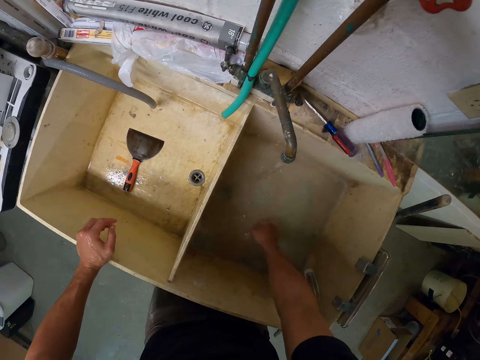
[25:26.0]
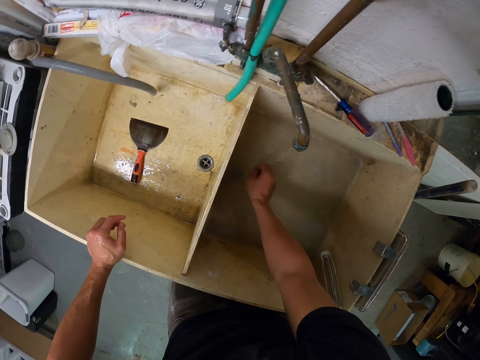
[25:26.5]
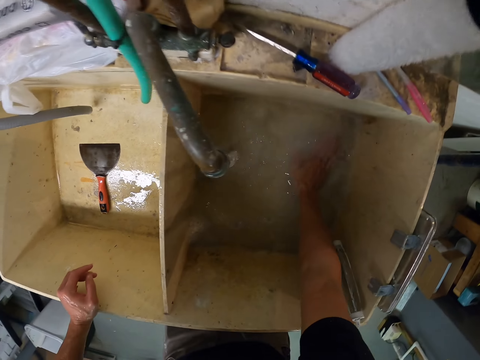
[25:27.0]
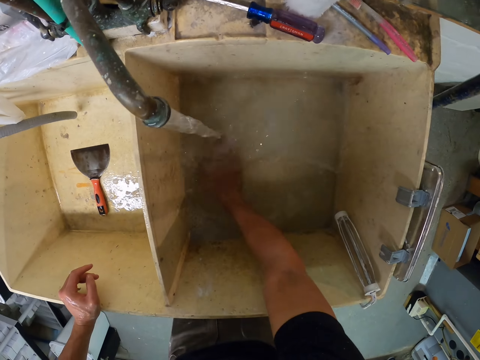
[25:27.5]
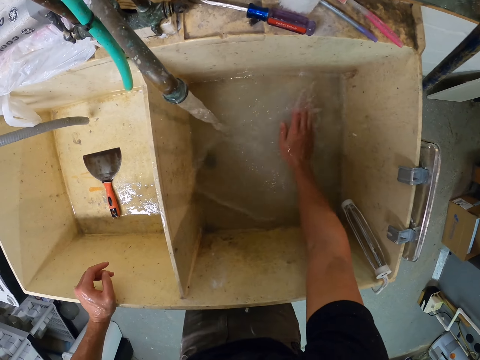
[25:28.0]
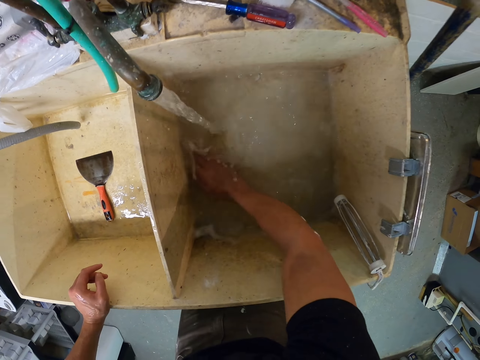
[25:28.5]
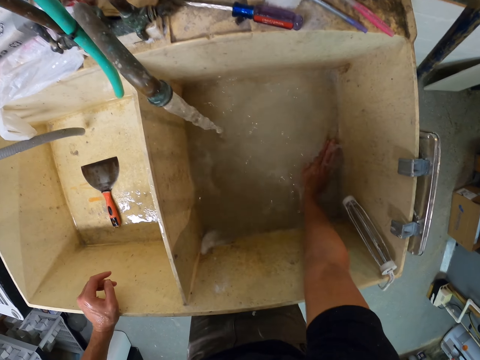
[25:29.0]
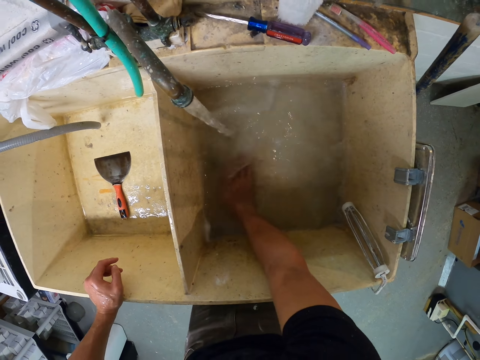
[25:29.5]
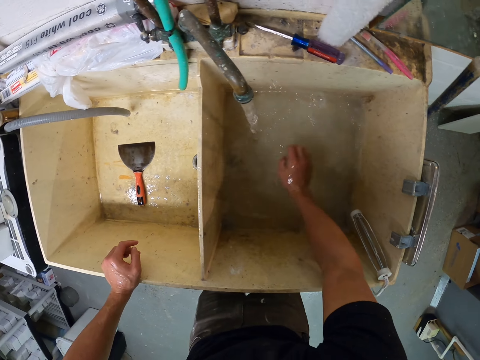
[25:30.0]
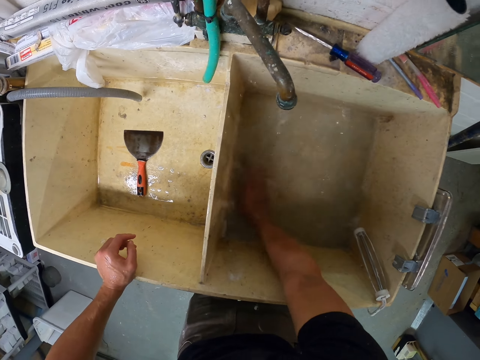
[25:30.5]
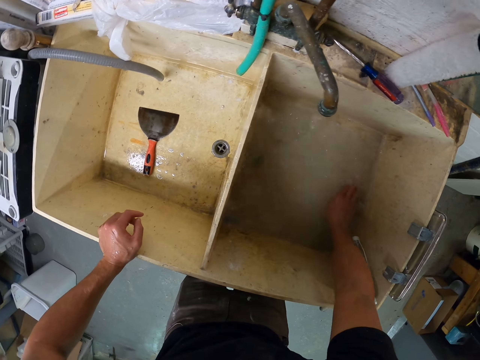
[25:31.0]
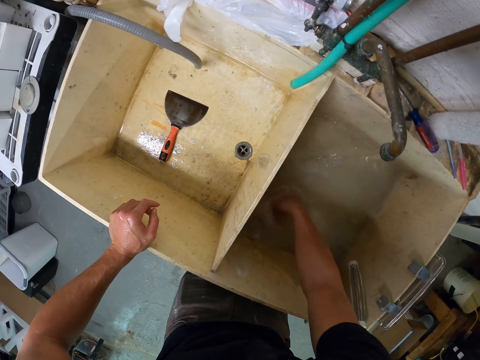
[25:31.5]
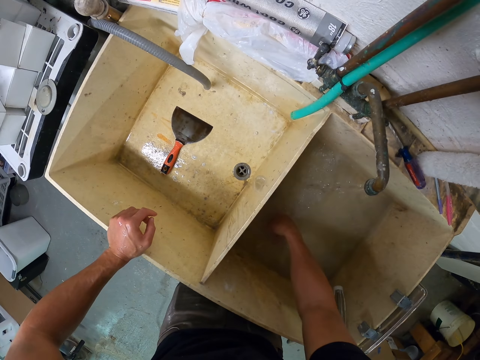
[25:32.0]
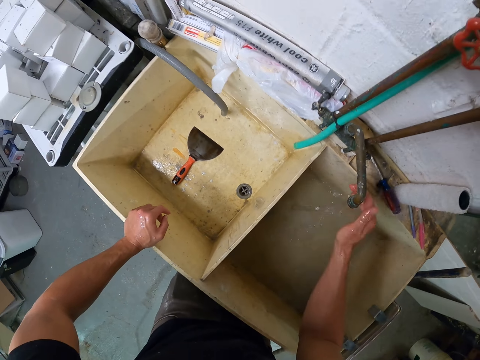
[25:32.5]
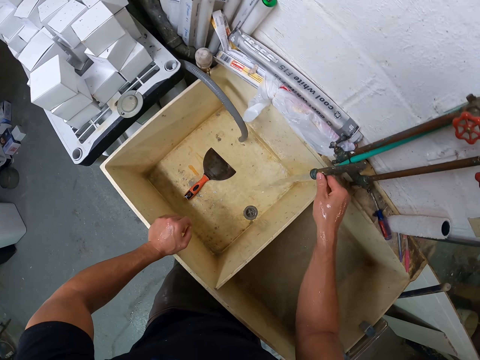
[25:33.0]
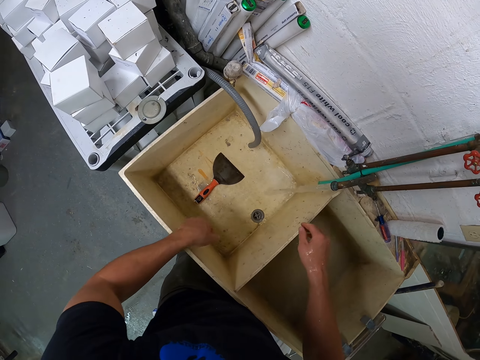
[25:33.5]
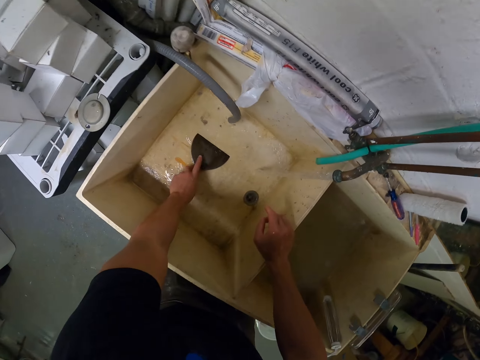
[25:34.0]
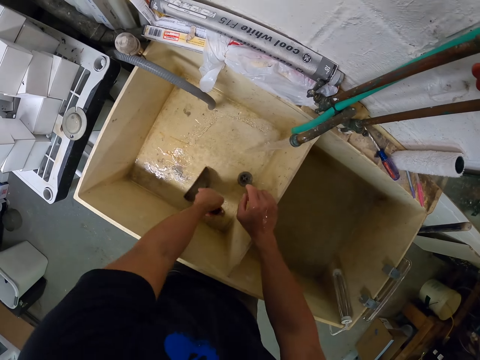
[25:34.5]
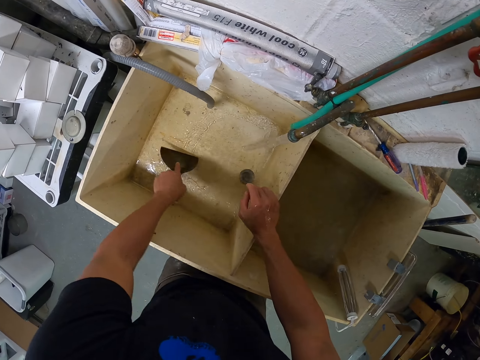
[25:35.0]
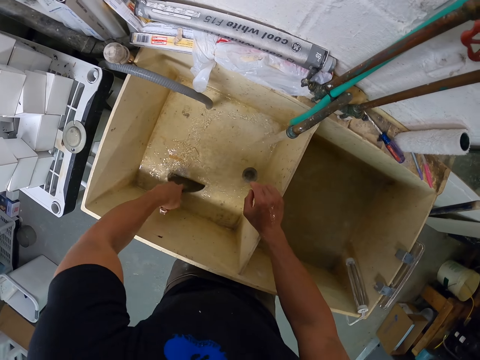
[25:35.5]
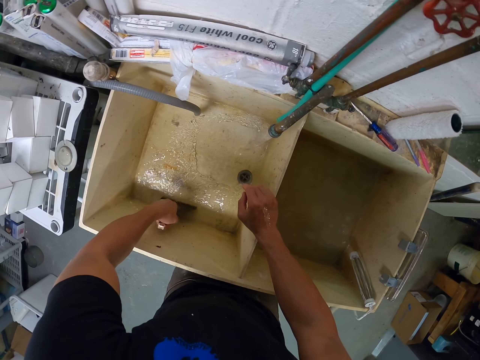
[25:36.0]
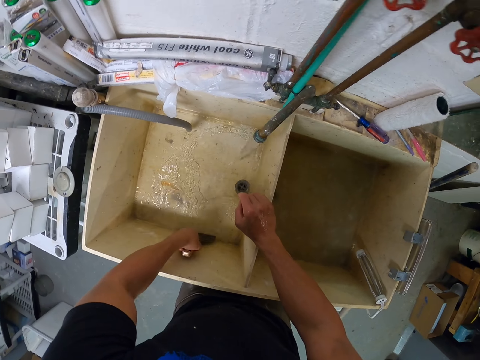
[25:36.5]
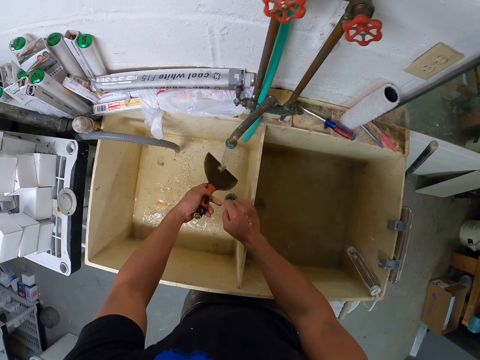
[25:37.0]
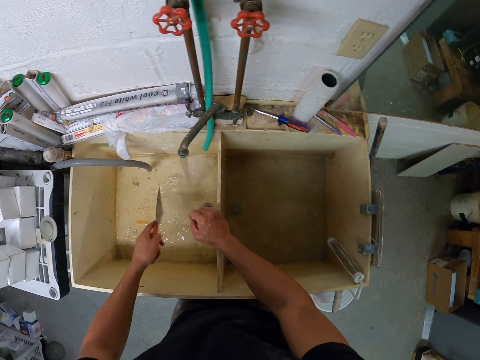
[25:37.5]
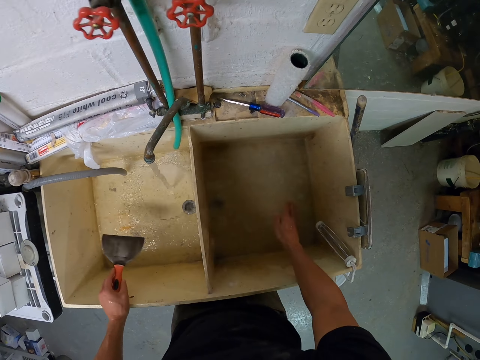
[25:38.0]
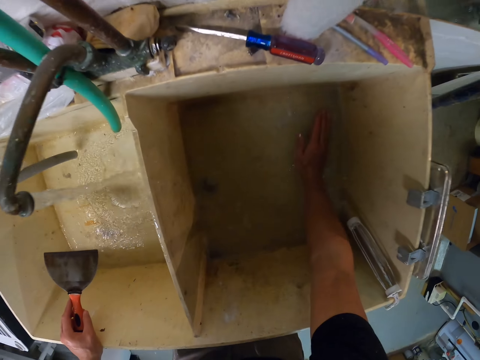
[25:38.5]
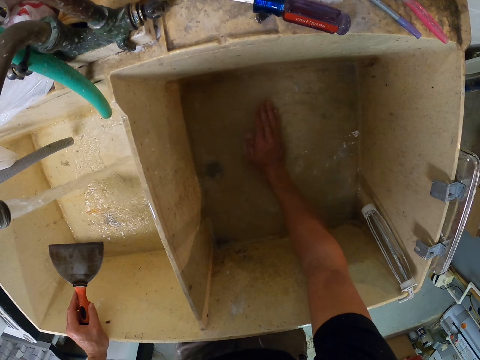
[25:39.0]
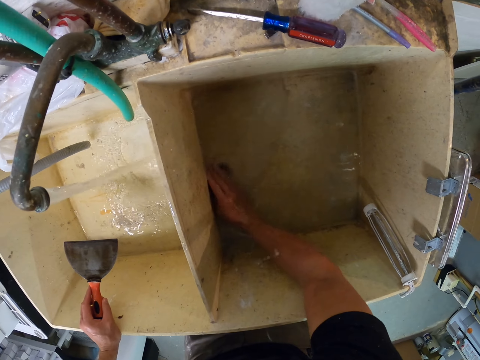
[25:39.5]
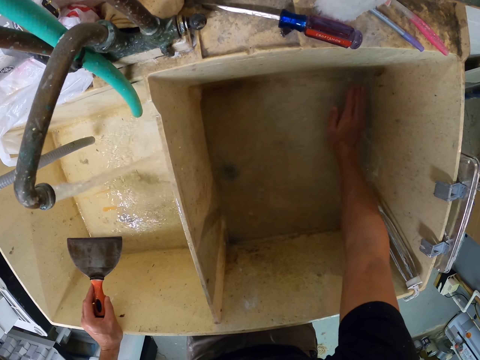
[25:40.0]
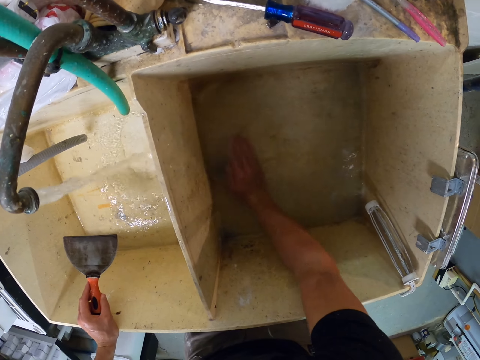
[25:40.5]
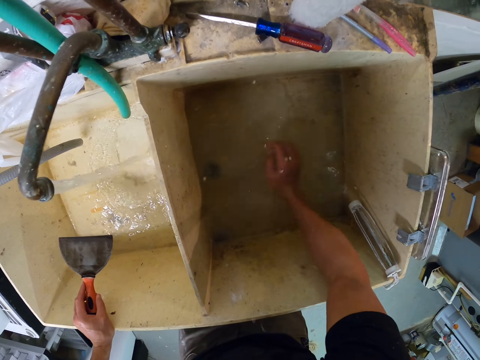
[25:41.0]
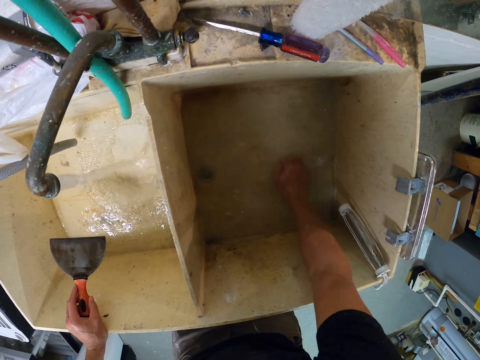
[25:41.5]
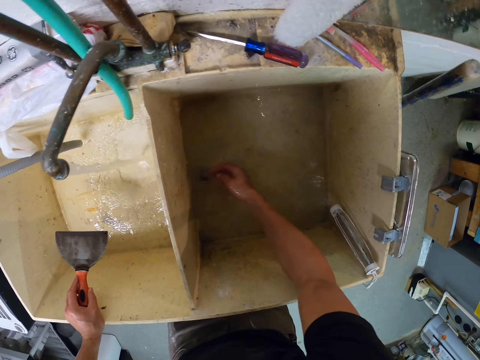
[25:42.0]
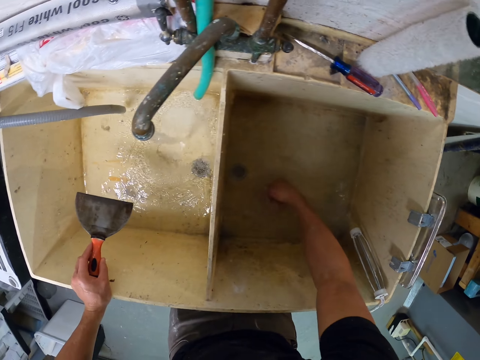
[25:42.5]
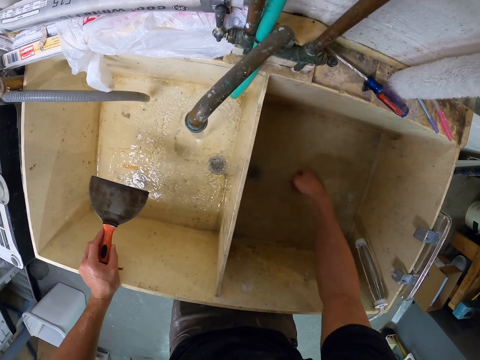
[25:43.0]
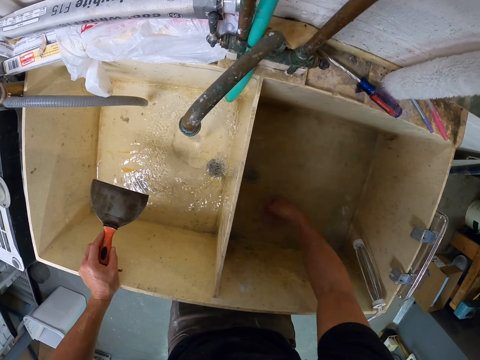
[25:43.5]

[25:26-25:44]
The camera wearer pushes the water to the sink drainage with his hand. He pushes the tap to the other sink. He picks up the paint scraper in the sink. He pushes the water to the sink drainage with the scraper. He scrapes the sink with the paint scraper. He rinses the scraper with the tap water. He pushes the water to the sink drainage with his hand.

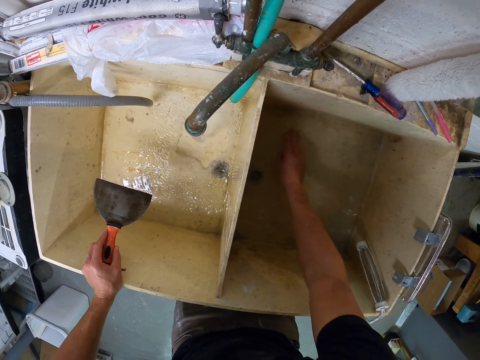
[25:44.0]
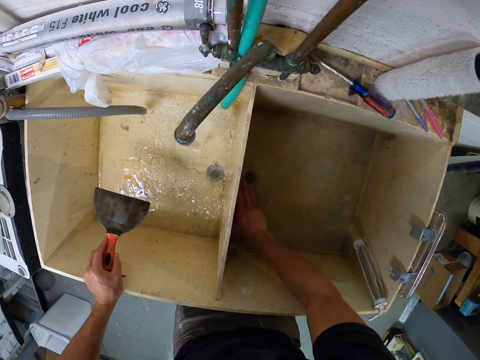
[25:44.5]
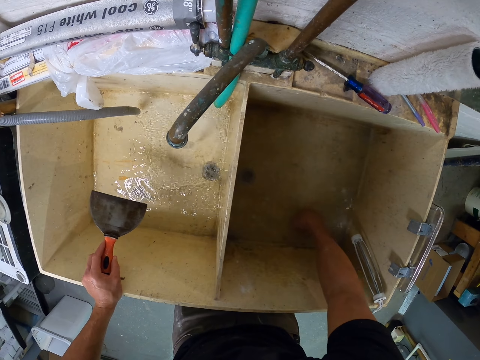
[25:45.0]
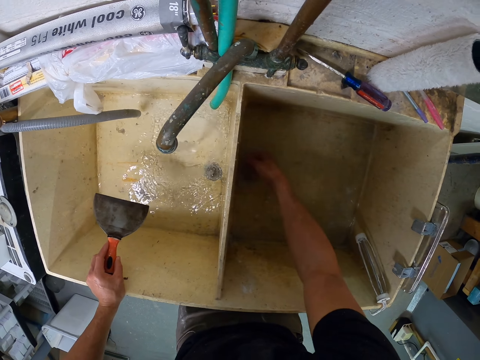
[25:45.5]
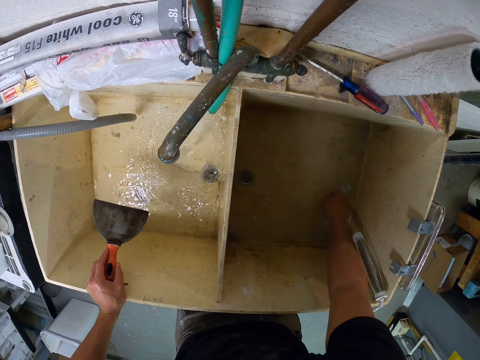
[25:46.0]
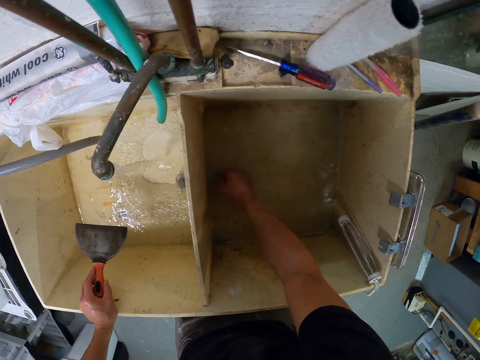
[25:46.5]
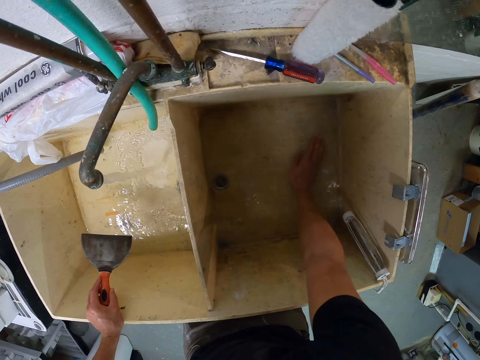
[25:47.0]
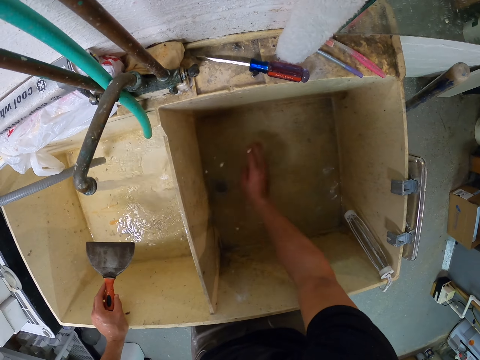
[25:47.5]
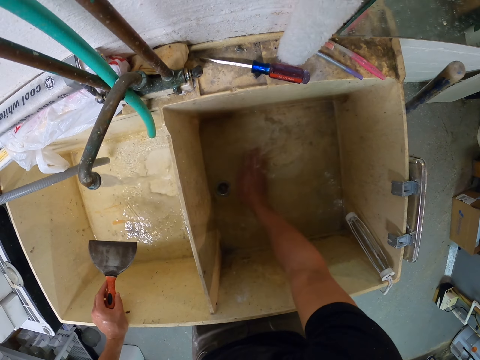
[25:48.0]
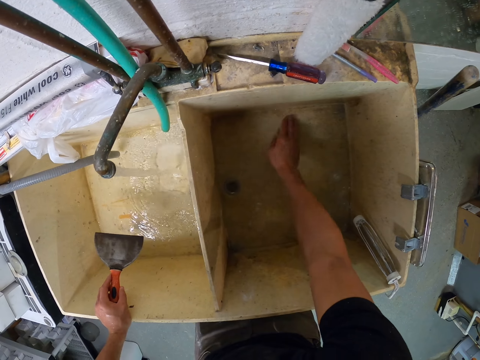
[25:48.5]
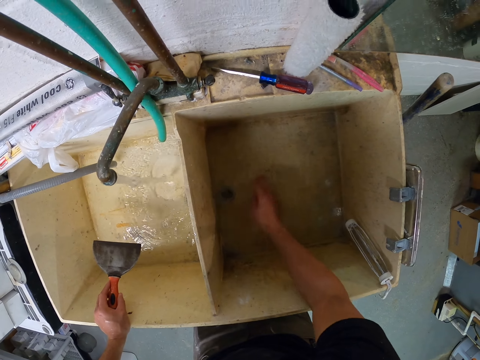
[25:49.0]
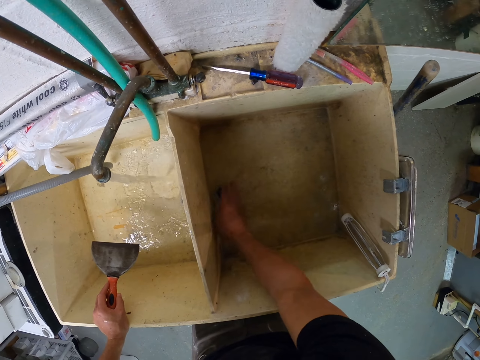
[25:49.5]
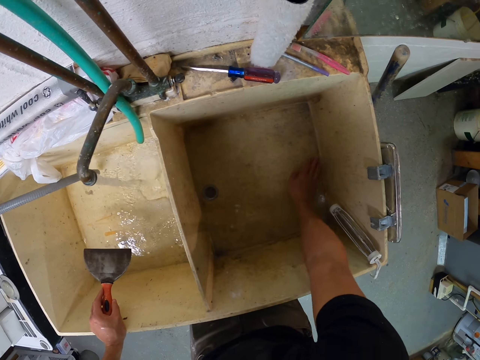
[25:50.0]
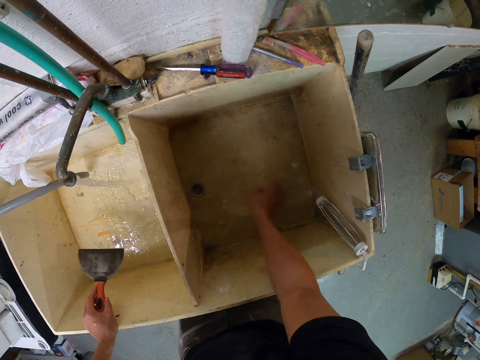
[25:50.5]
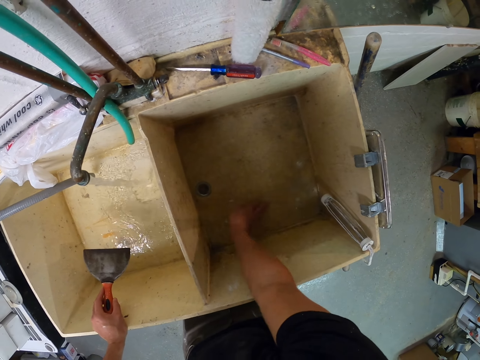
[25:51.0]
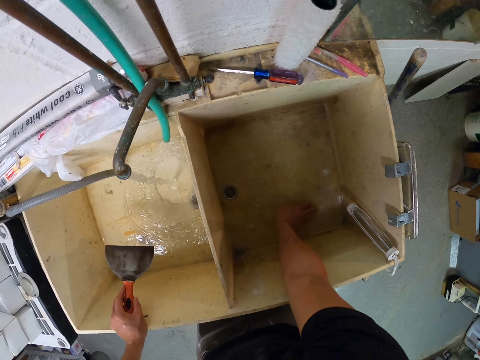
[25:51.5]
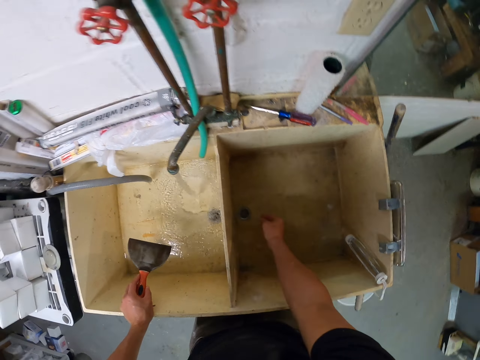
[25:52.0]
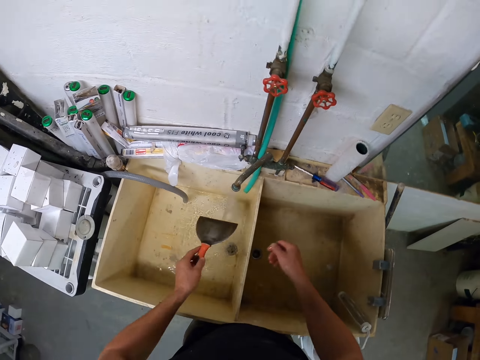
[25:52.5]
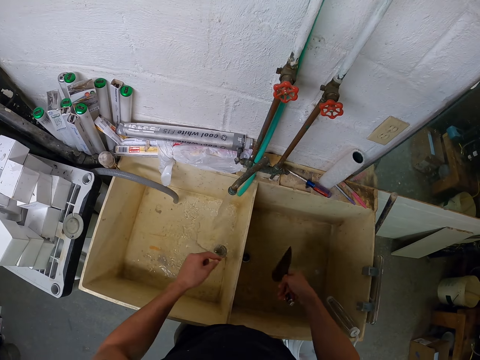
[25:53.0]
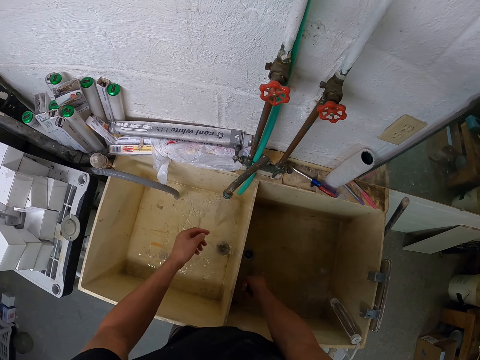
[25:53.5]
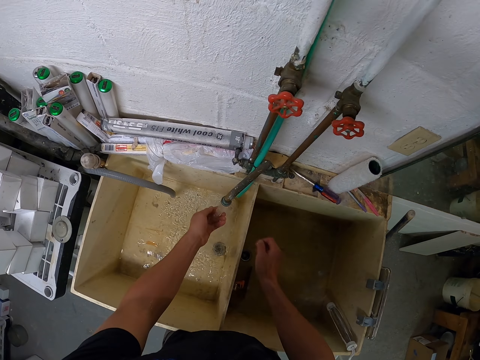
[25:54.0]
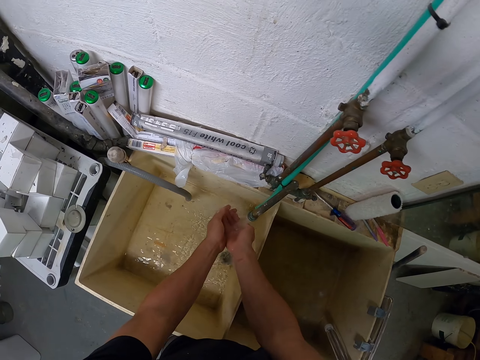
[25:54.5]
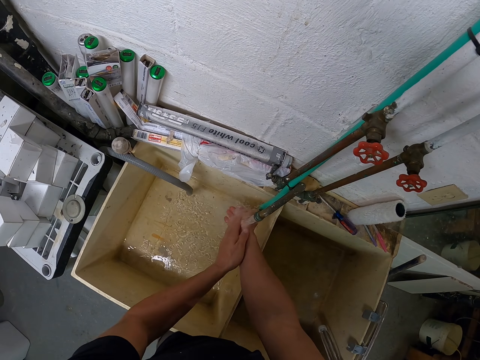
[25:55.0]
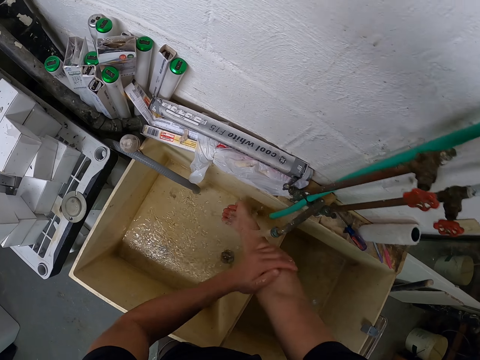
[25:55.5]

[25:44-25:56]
The camera wearer holds the scraper with his right hand. He places the scraper in the sink. He rinses his hands with the tap water.
